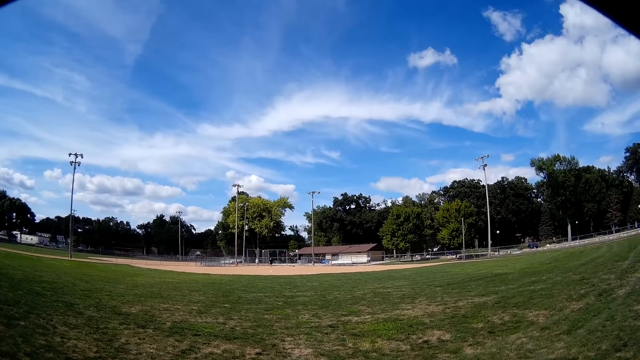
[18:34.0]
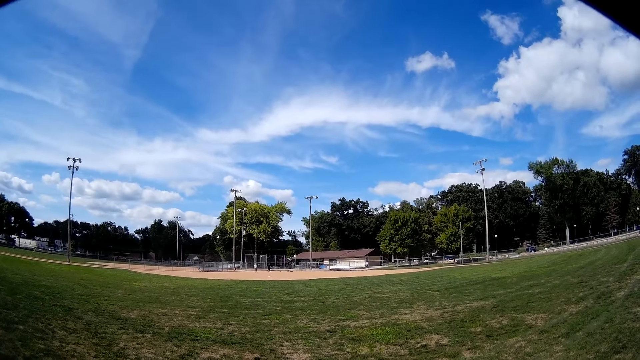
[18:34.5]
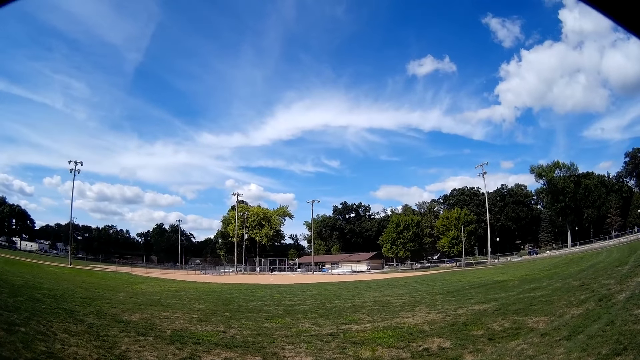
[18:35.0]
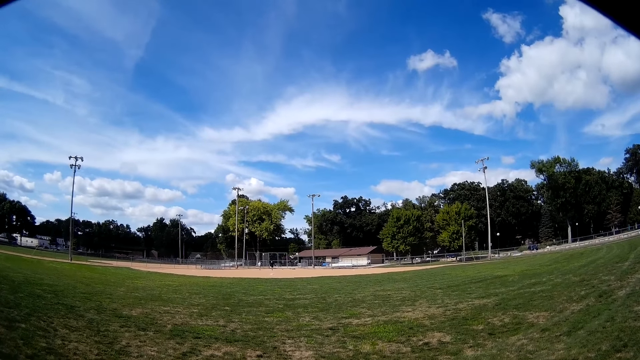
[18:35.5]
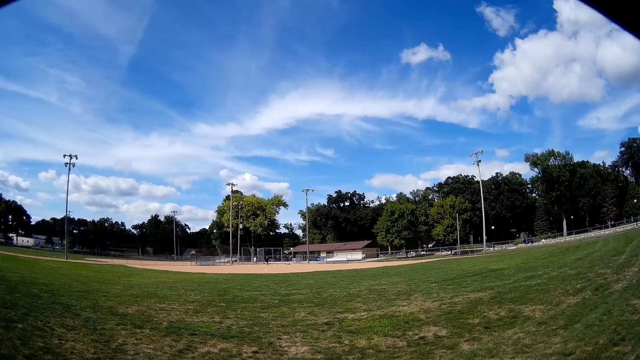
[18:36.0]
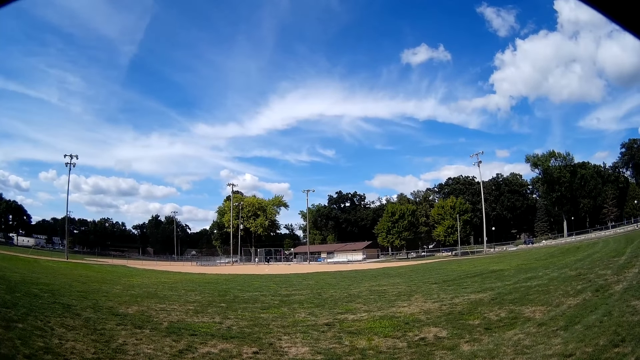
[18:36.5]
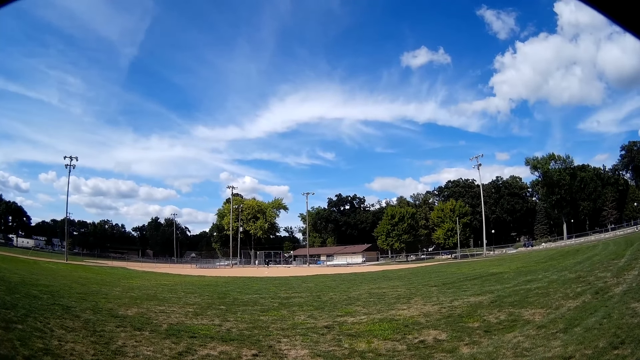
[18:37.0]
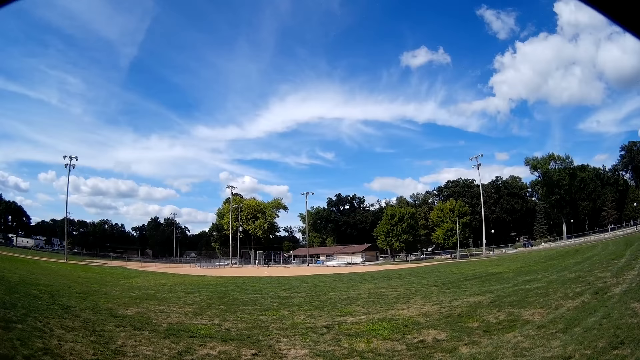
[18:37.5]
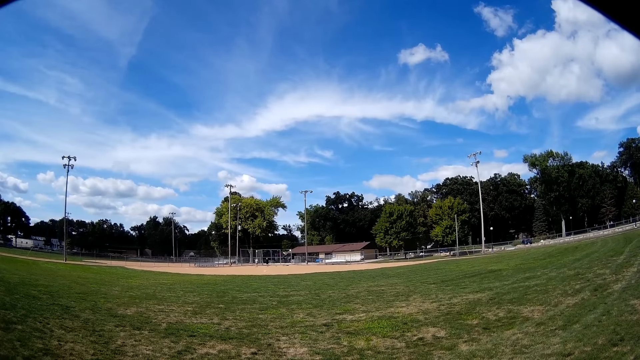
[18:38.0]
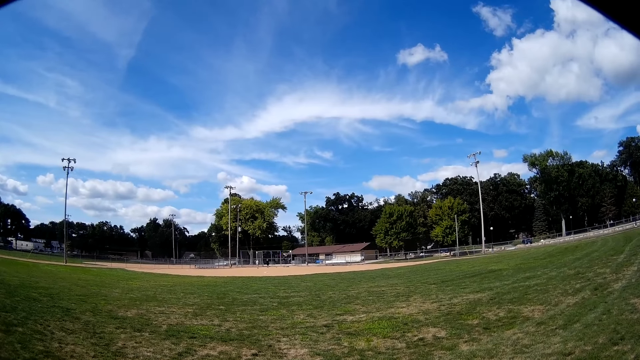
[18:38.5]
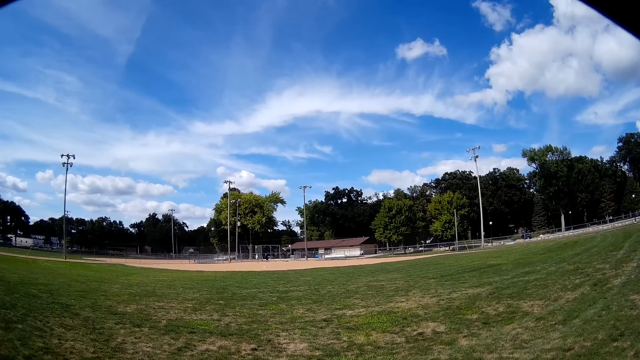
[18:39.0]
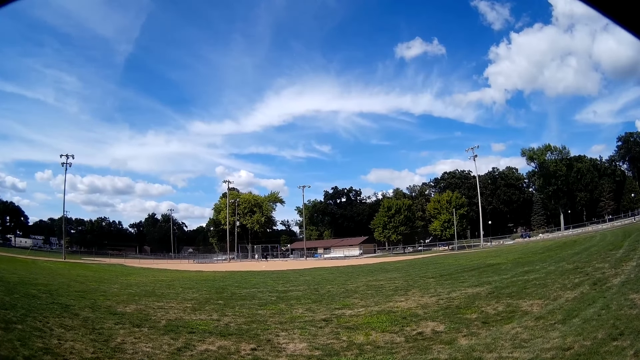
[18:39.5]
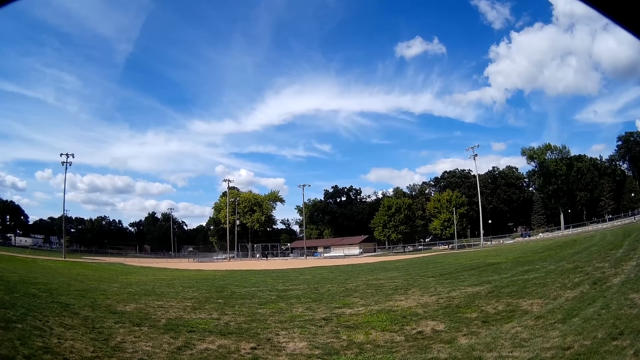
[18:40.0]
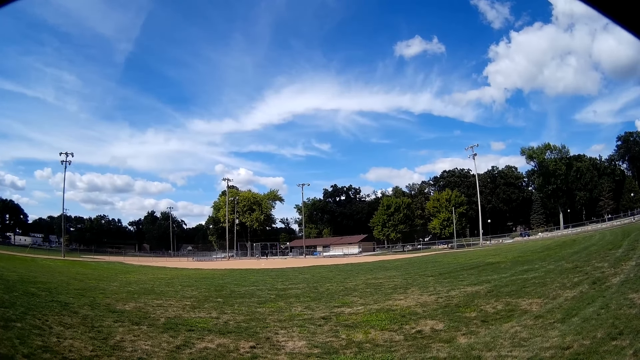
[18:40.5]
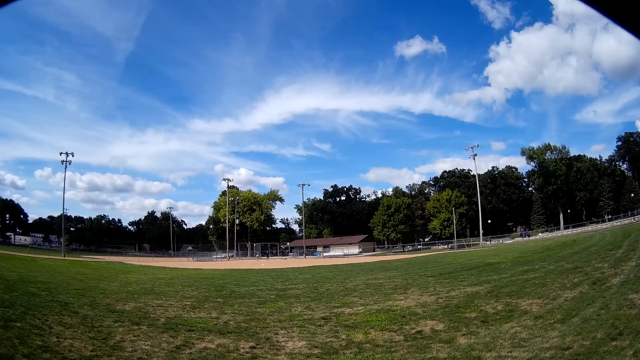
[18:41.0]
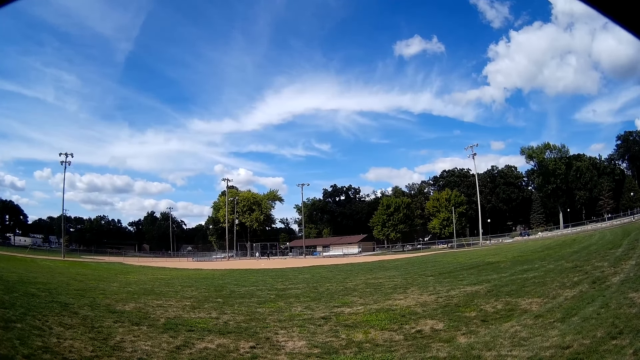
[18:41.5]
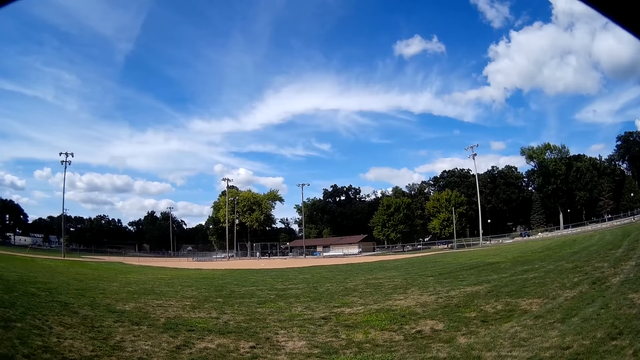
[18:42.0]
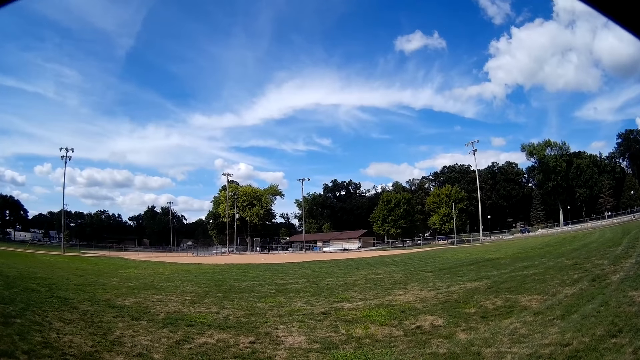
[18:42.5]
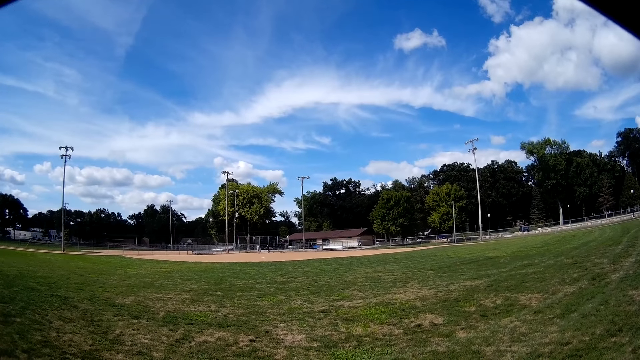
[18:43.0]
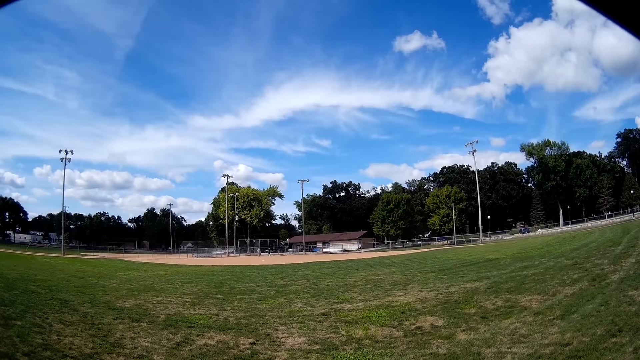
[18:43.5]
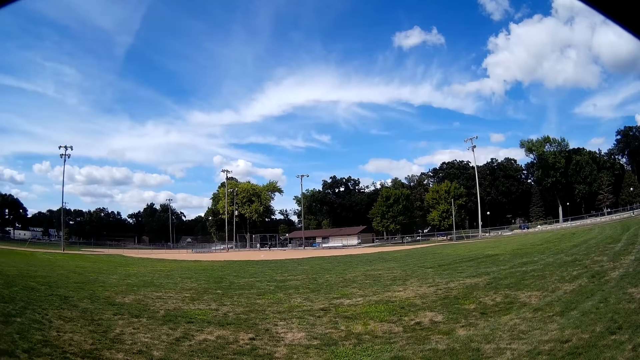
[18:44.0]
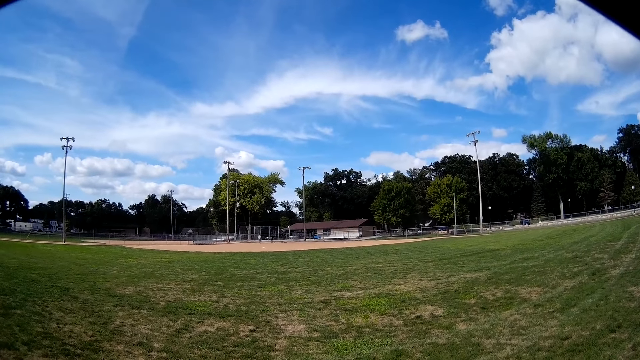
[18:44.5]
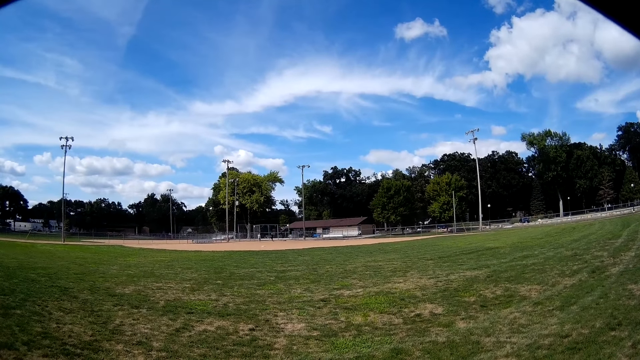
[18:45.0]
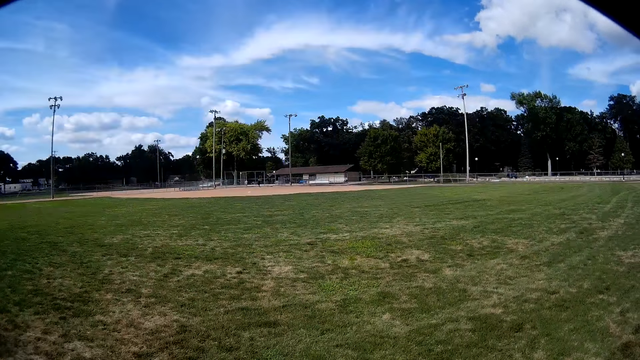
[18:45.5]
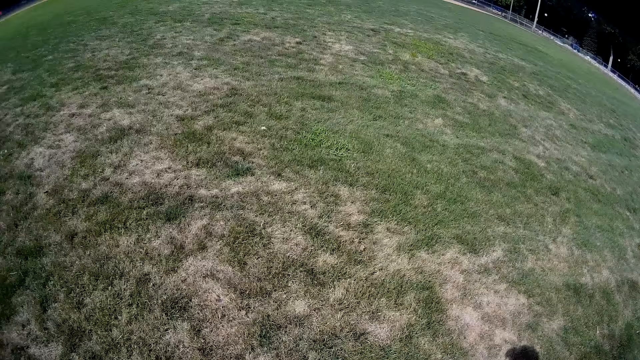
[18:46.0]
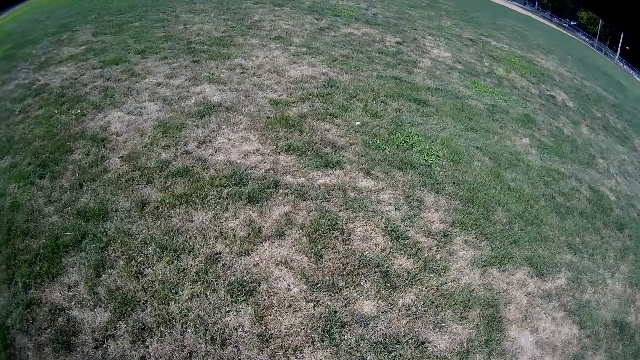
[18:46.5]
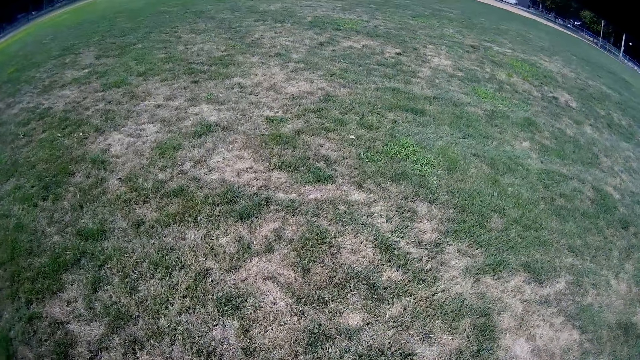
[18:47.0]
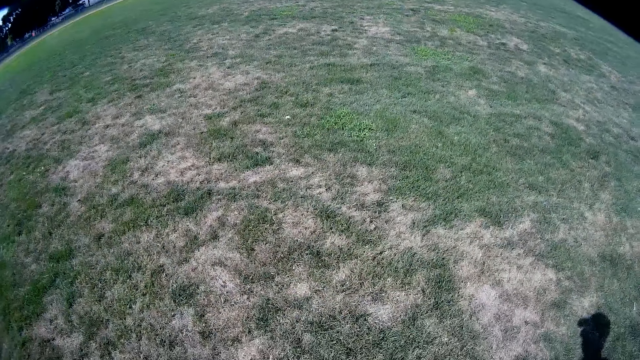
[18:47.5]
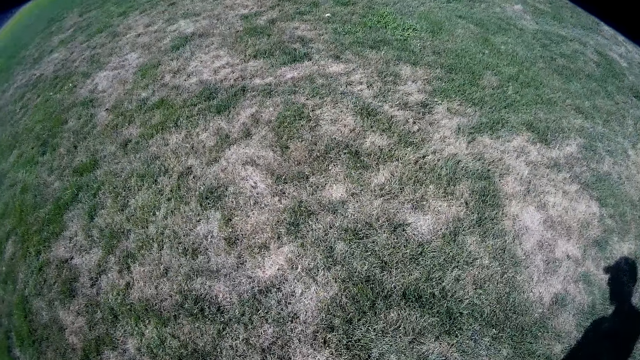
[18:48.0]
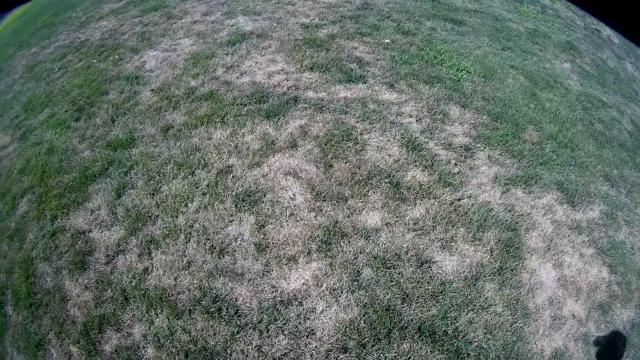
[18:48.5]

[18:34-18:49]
A man bends on the field and walks on the field. The camera wearer looks on the field.

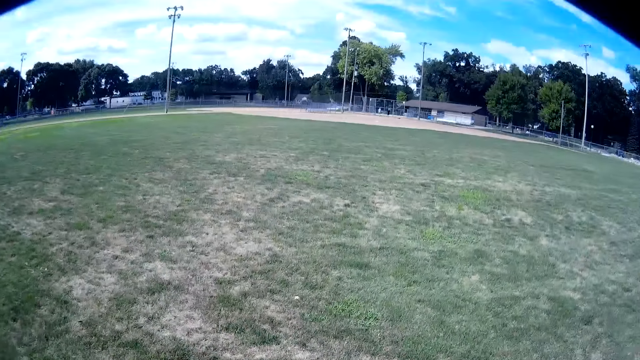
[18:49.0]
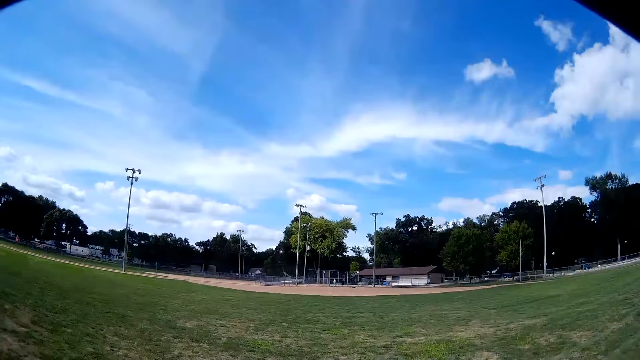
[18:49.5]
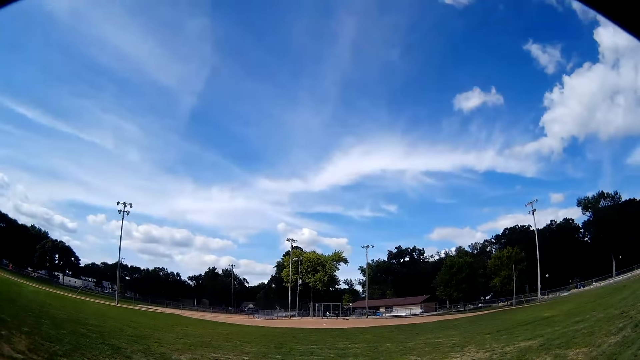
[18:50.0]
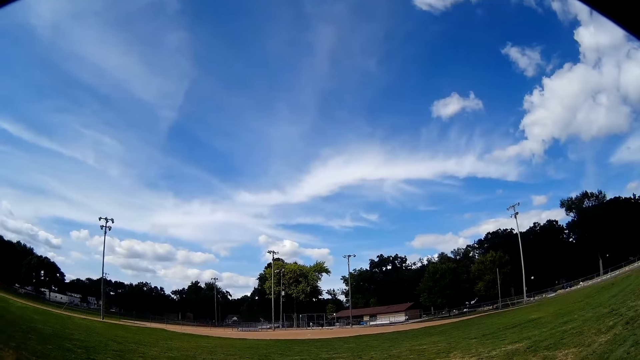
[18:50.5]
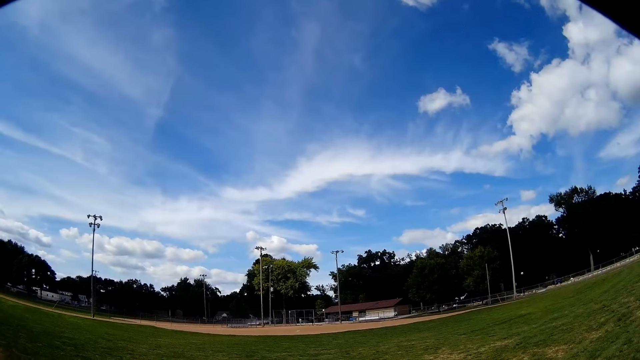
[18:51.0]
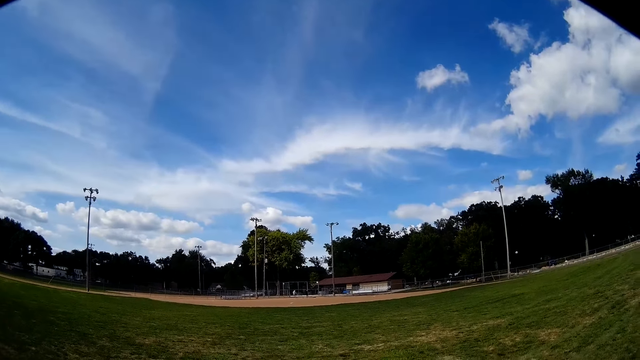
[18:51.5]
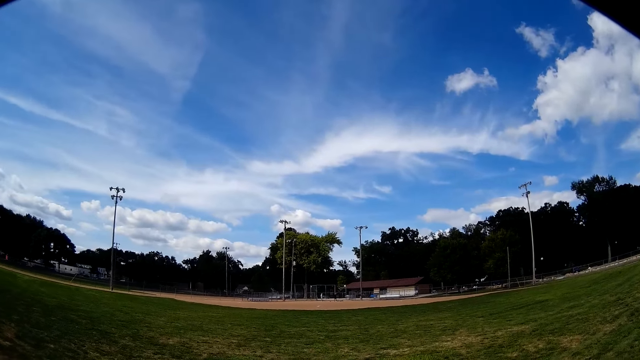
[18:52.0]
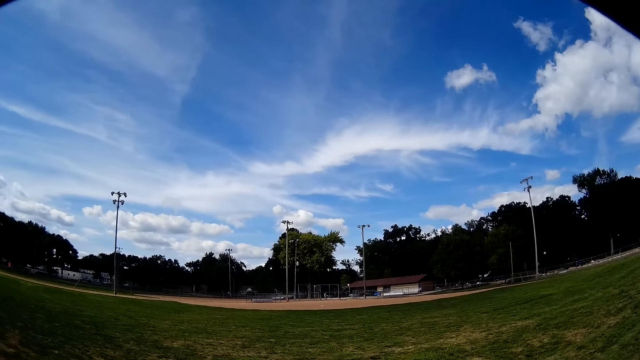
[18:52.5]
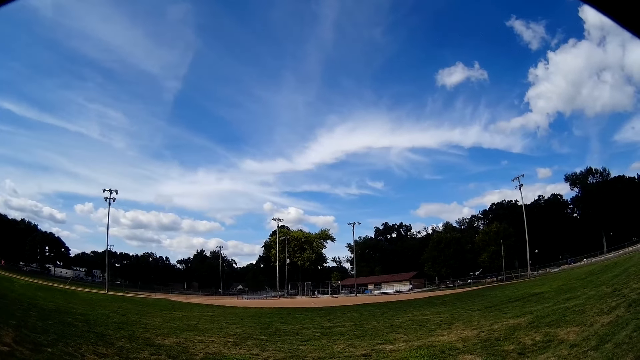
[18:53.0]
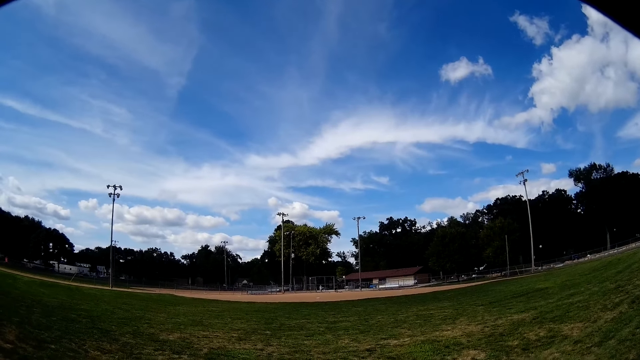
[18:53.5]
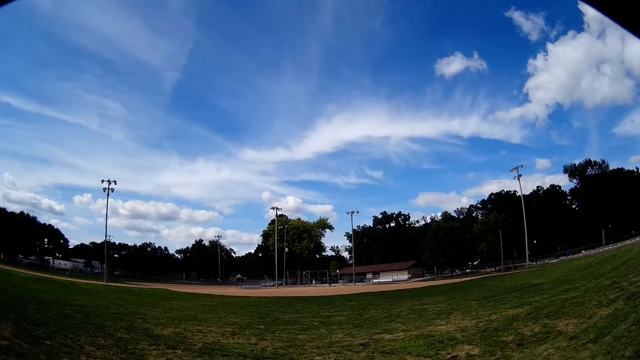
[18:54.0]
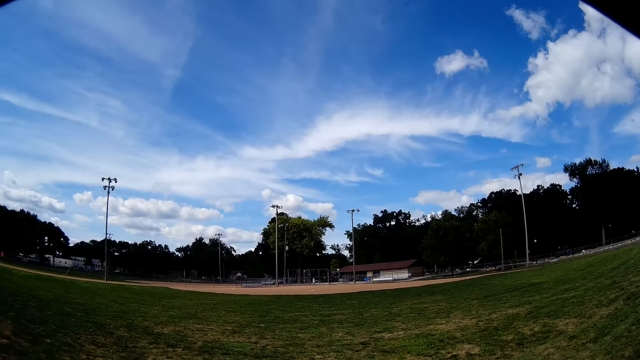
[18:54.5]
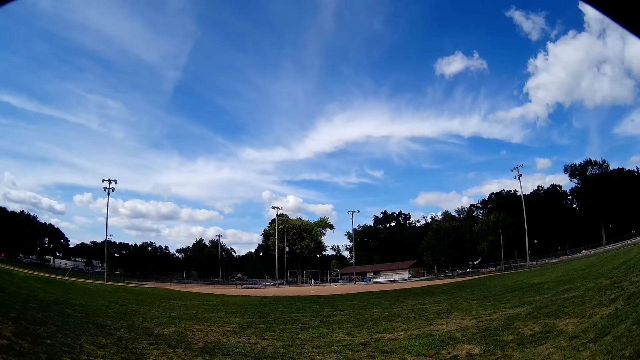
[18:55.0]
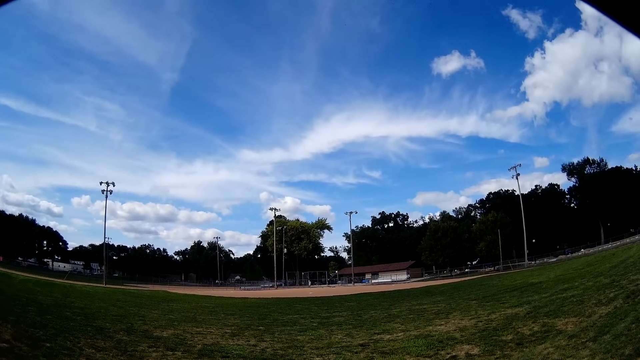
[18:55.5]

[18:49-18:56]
The camera wearer looks at a man and another man.
